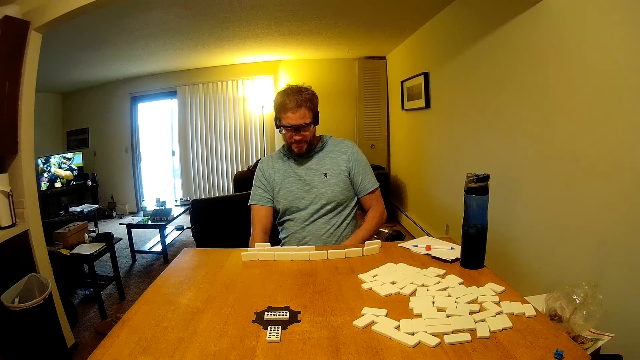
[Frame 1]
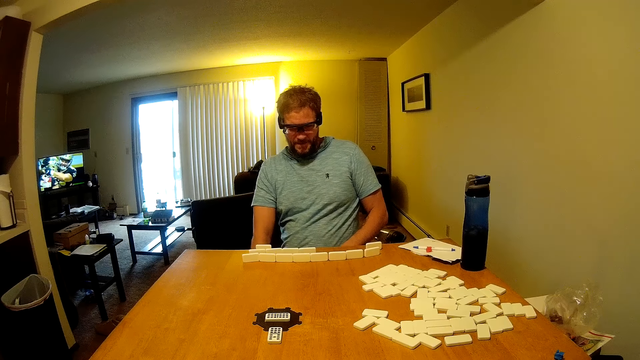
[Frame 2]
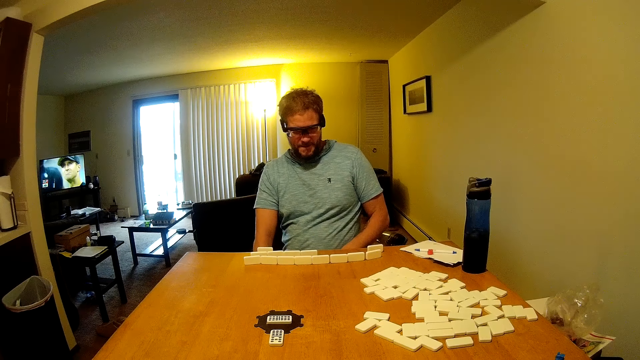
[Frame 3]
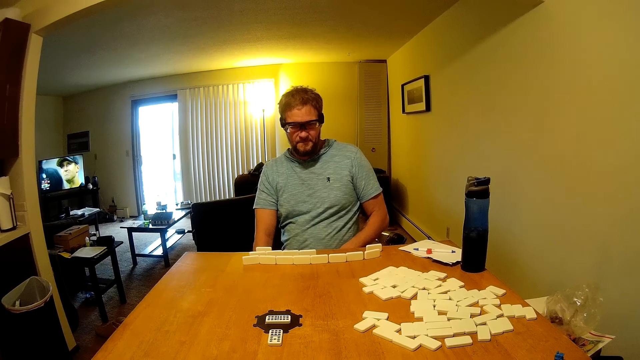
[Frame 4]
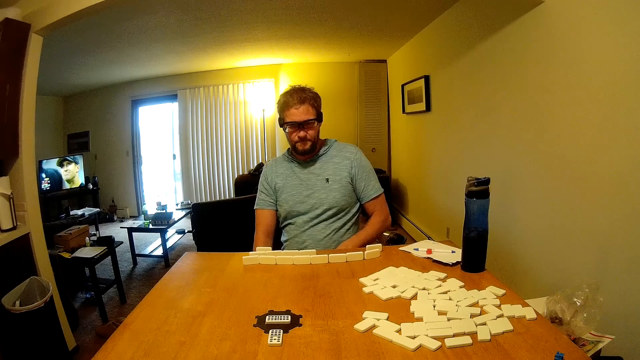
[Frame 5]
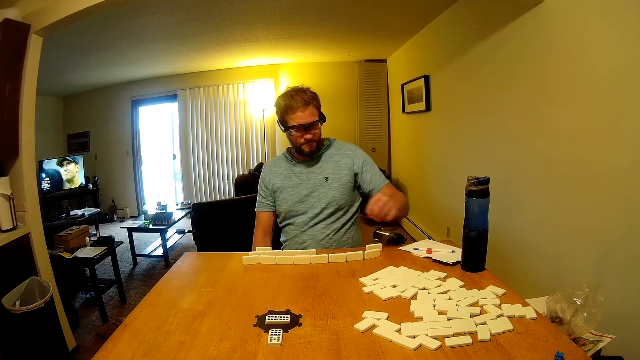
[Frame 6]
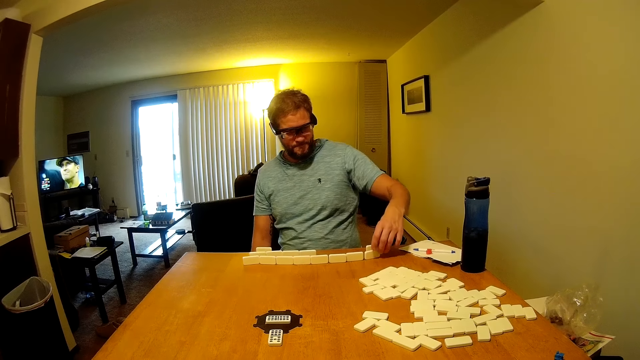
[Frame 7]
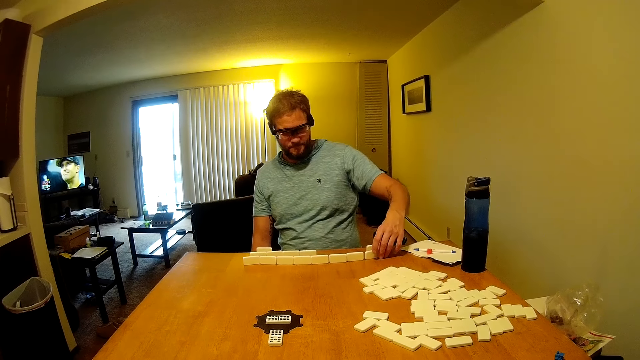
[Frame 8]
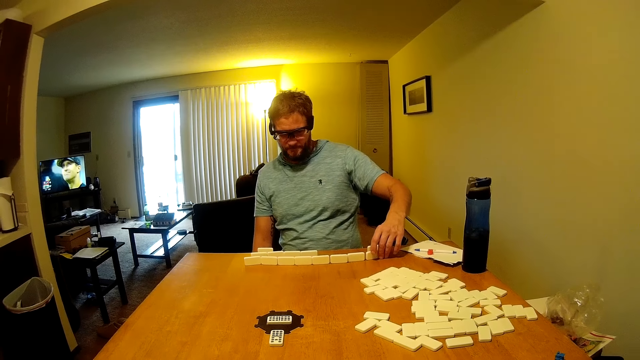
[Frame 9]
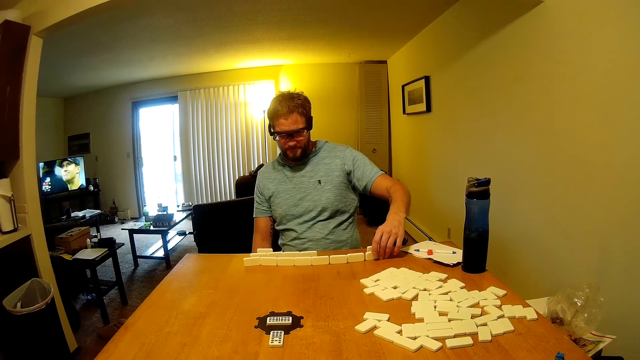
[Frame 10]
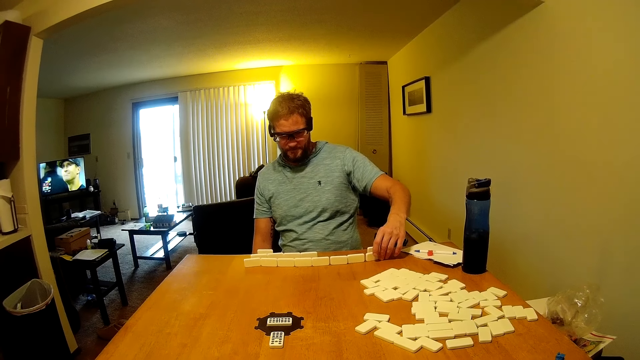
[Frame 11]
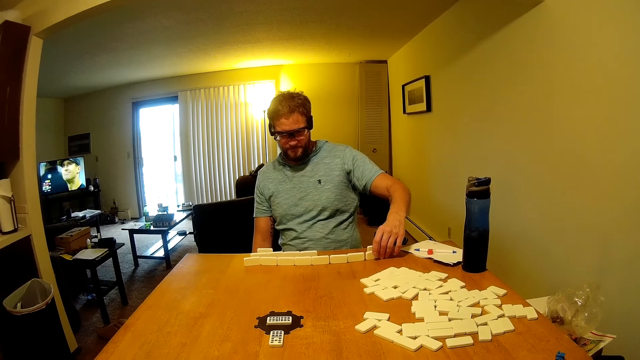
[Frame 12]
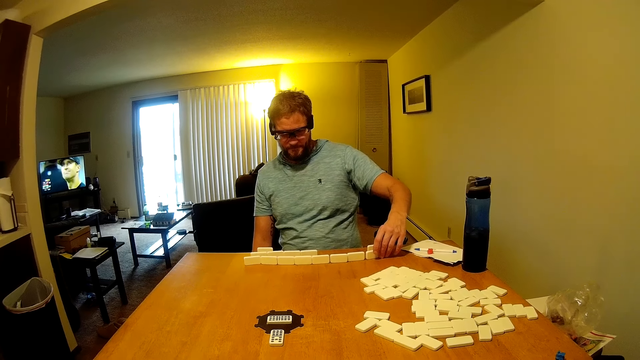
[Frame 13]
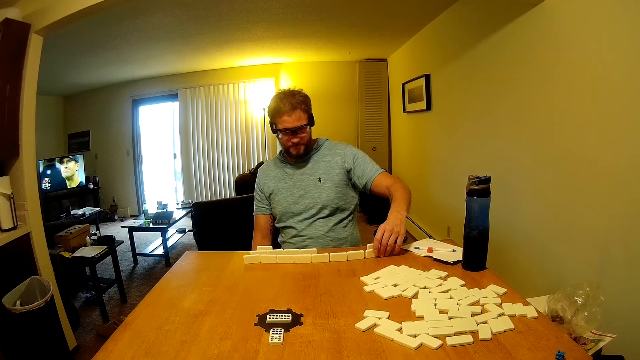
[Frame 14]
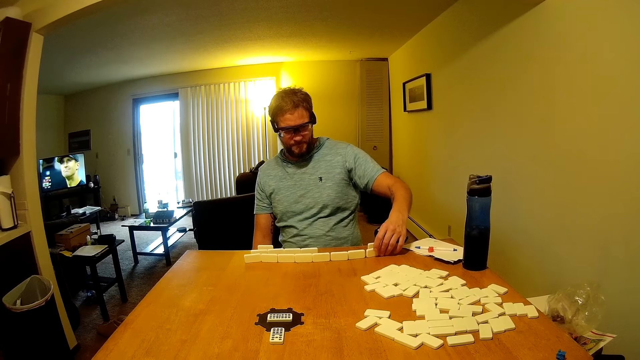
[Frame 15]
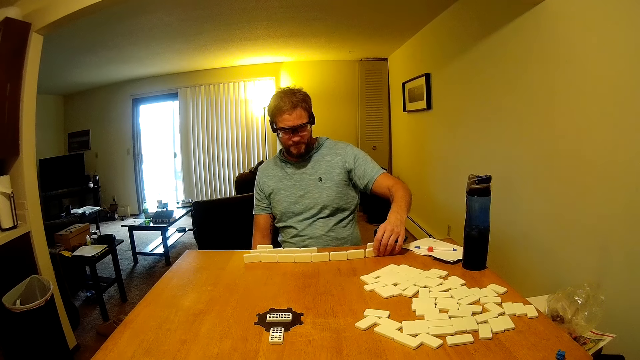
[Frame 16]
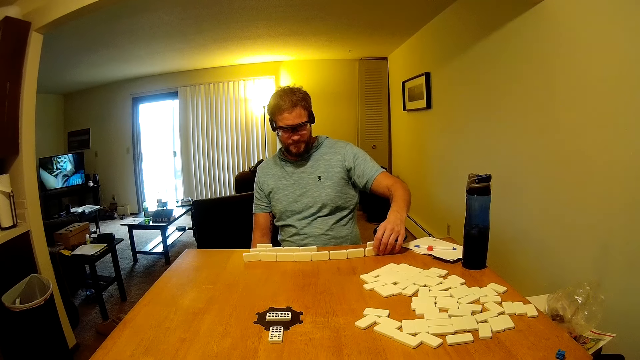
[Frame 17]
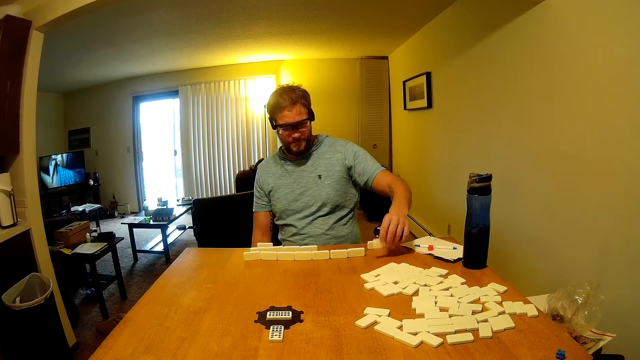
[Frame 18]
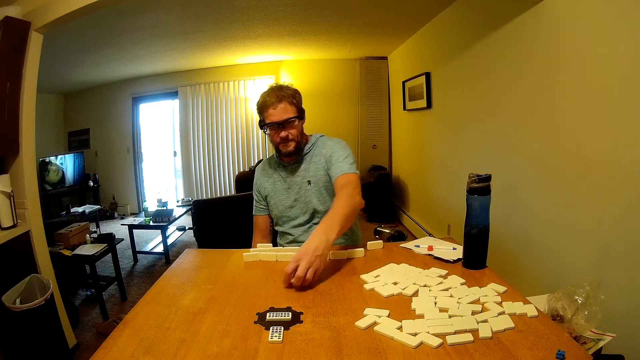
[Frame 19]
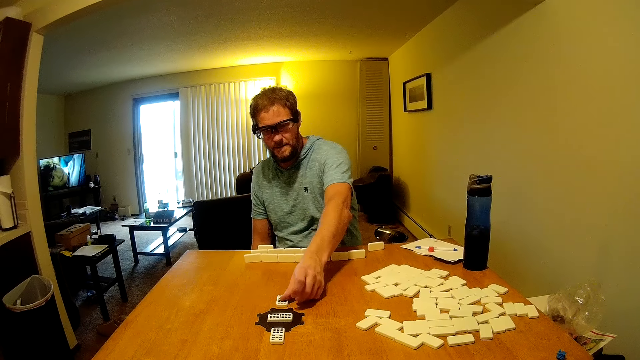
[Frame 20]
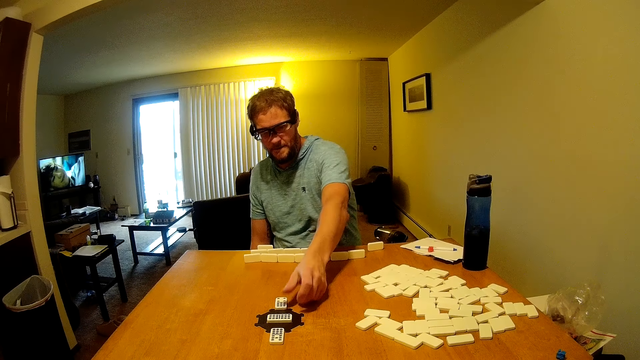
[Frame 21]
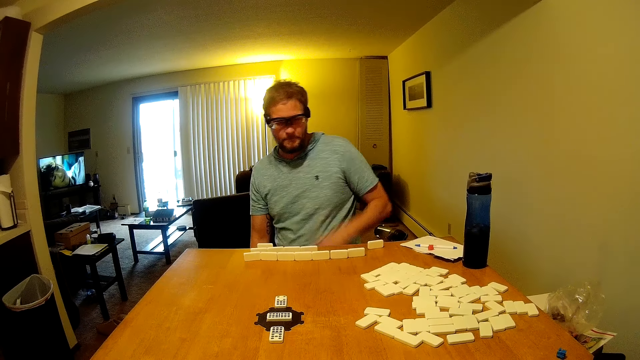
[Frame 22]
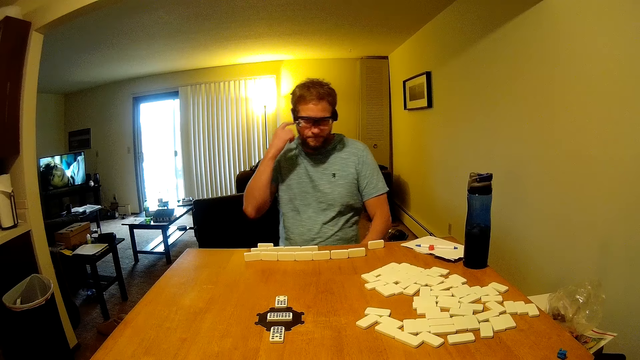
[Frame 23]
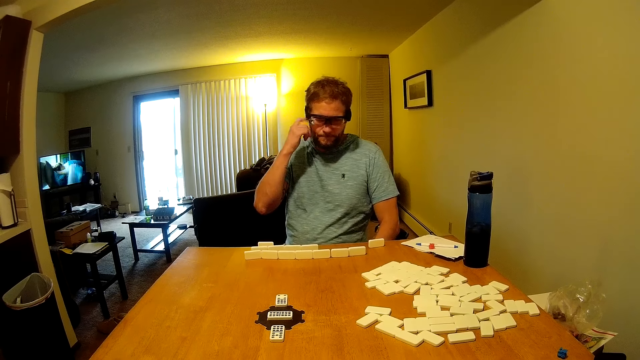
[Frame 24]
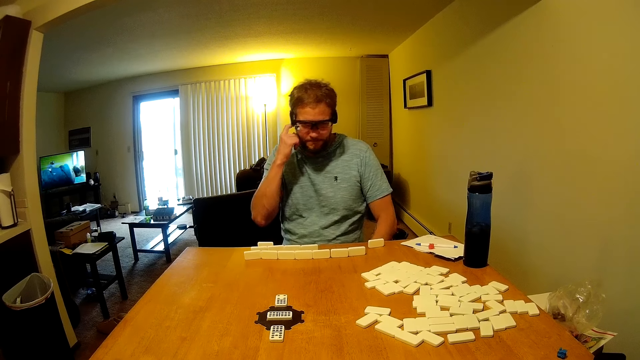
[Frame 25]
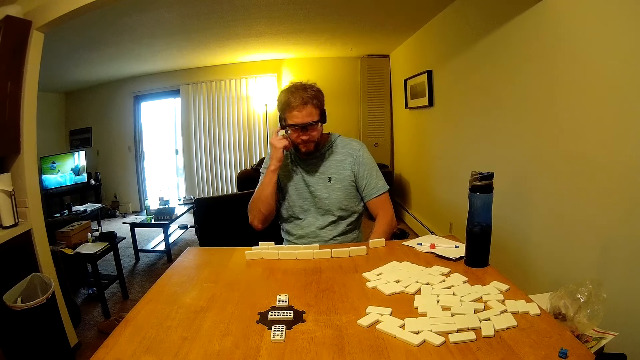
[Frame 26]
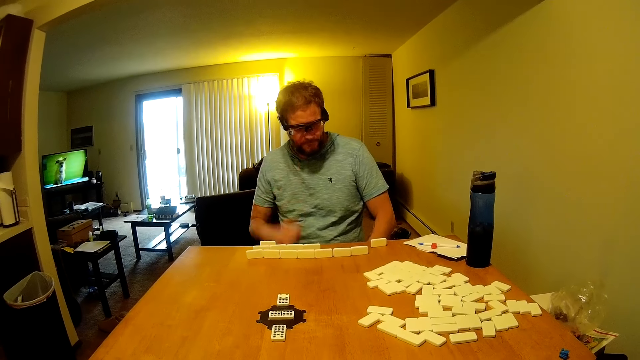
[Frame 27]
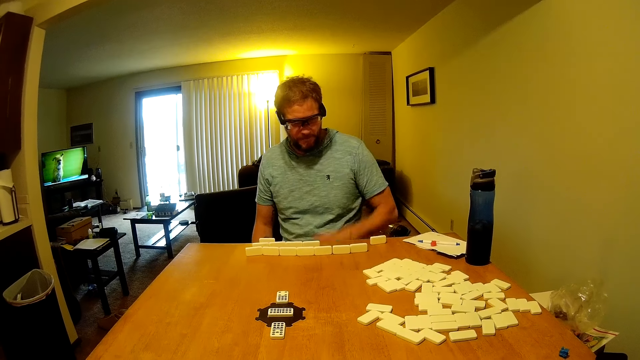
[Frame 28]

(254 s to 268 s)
A man looks around the table. The man picks a domino from the table and places the domino on the table. The man moves the domino on the table towards something. The man scratches his sideburns.

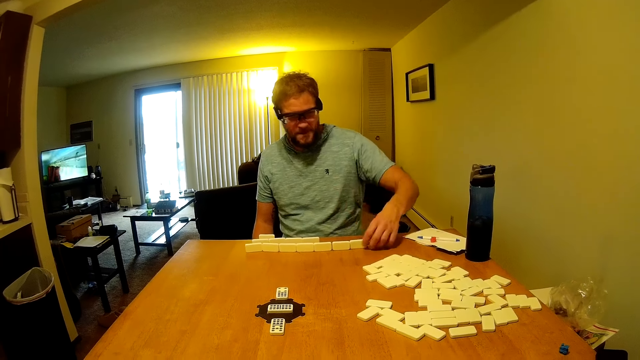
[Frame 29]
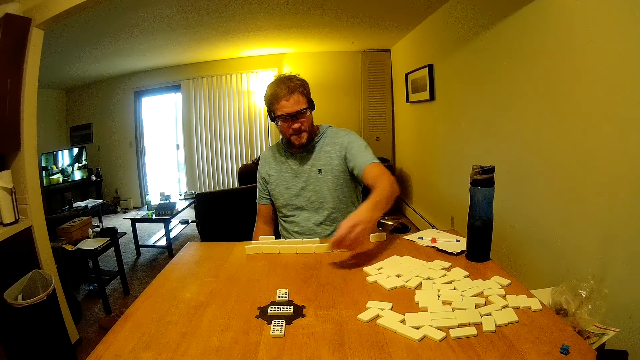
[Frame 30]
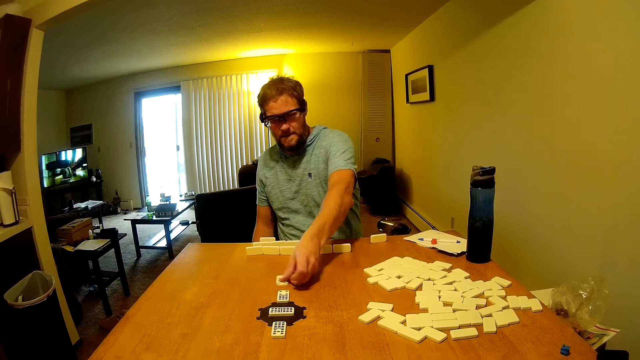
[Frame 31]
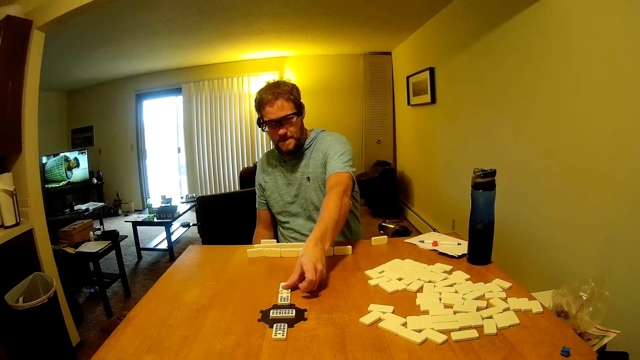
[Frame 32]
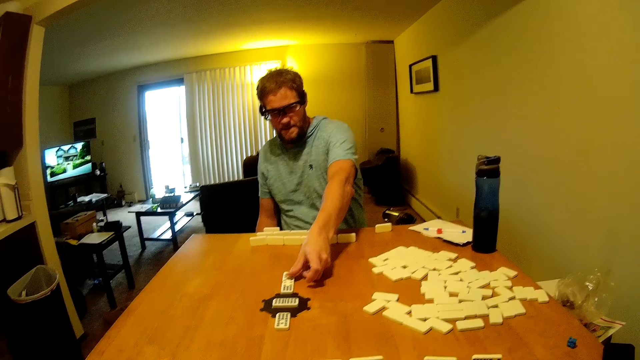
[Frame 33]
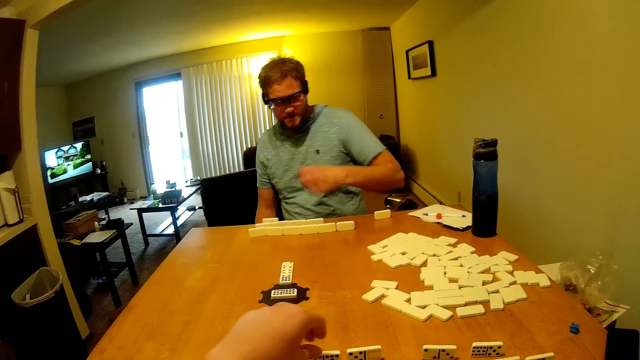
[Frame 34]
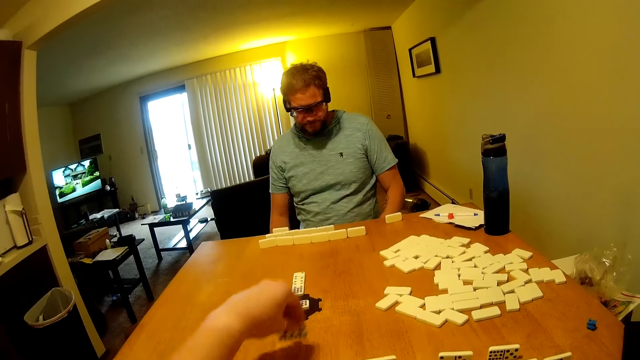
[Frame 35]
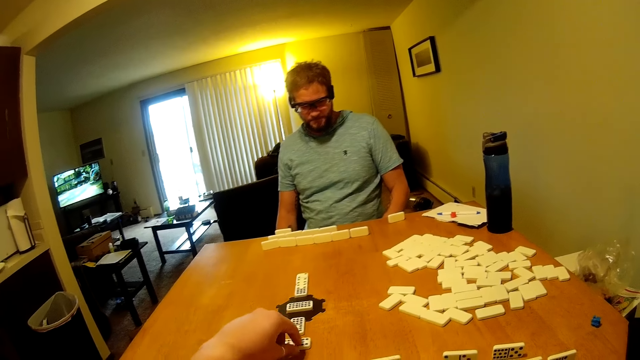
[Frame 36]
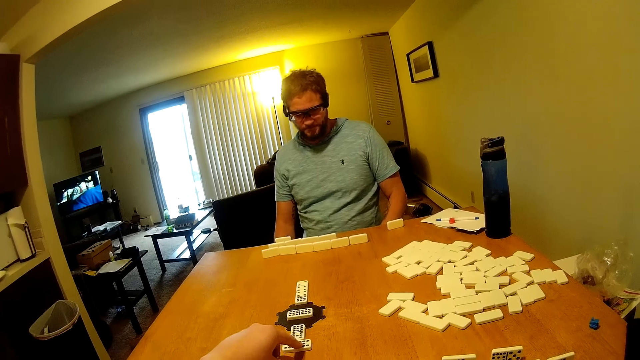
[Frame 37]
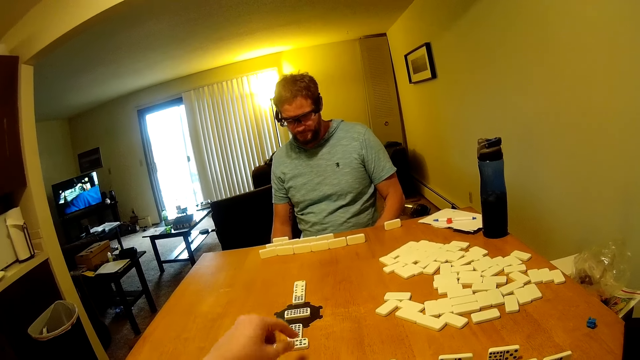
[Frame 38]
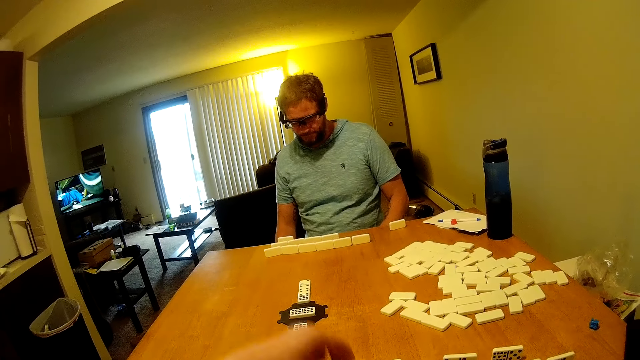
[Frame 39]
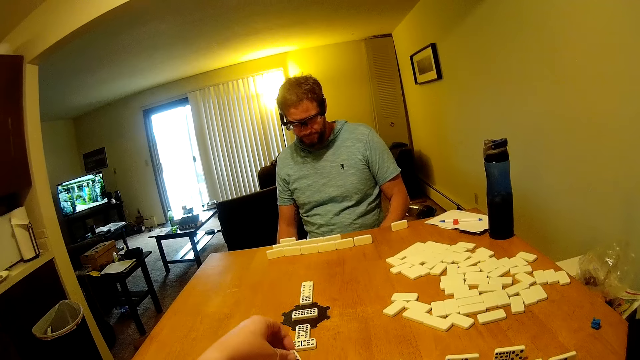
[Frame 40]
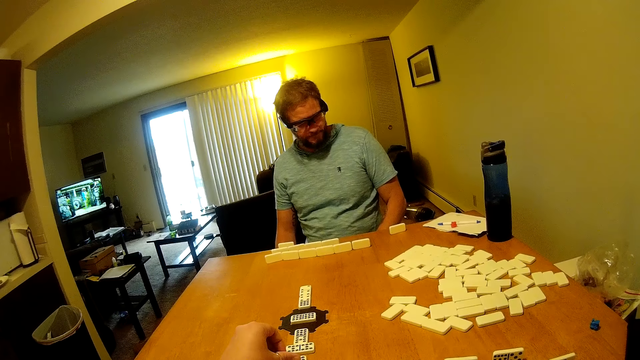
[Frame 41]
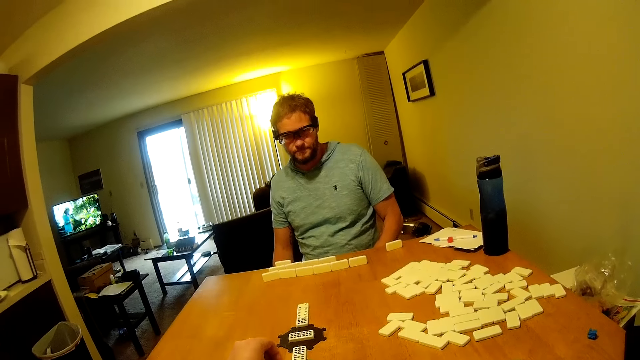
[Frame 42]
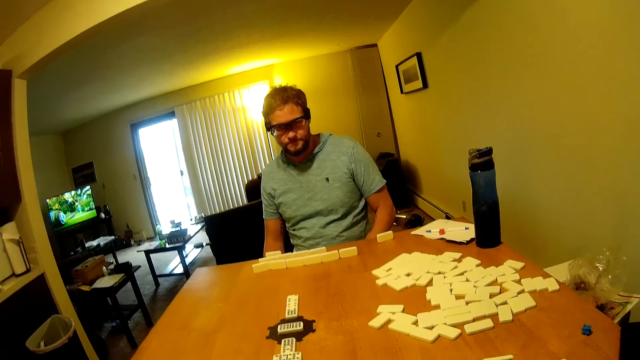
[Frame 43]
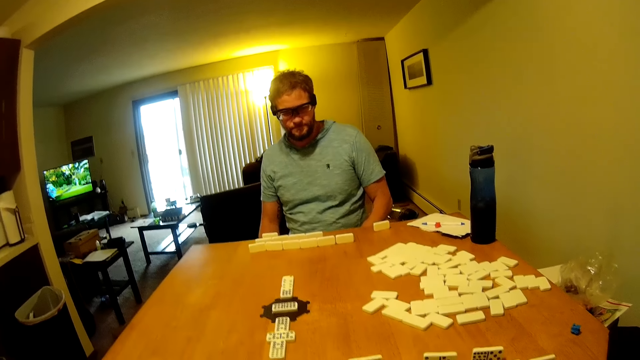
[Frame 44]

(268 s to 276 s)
A man picks a domino from the table, places the domino on the table and moves the domino towards the other. The camera wearer picks a domino from the table, places the domino on the table and pushes the domino towards the other. The man looks around the table. The camera wearer picks a domino from the table and places the domino on the table.
